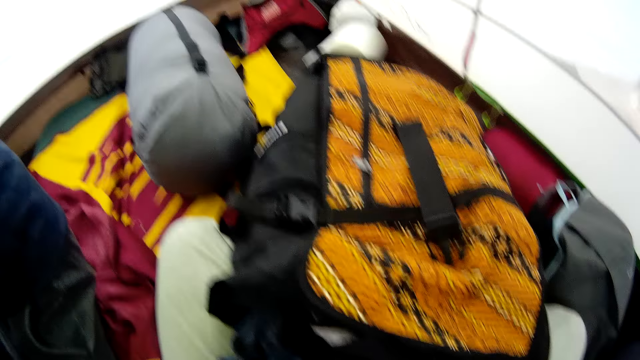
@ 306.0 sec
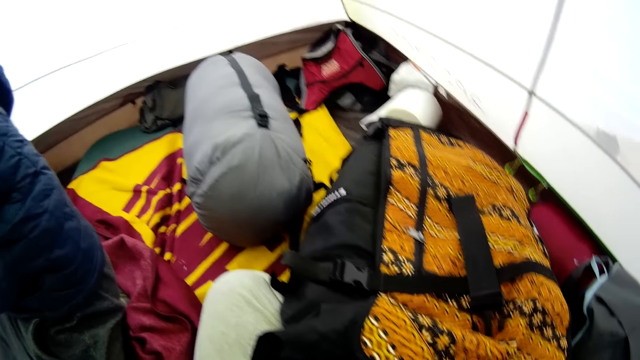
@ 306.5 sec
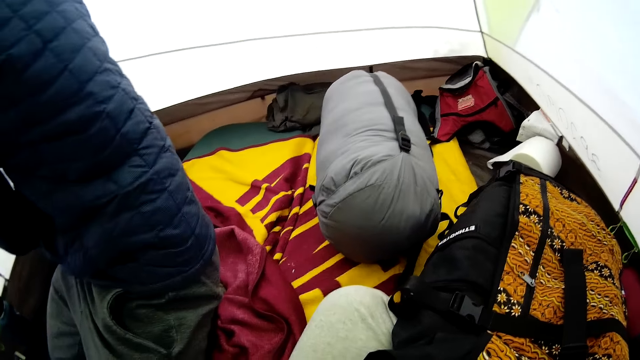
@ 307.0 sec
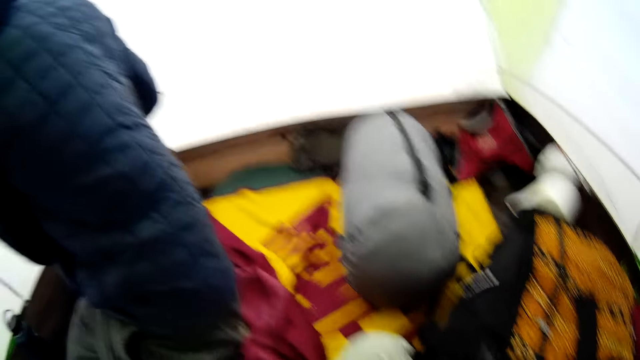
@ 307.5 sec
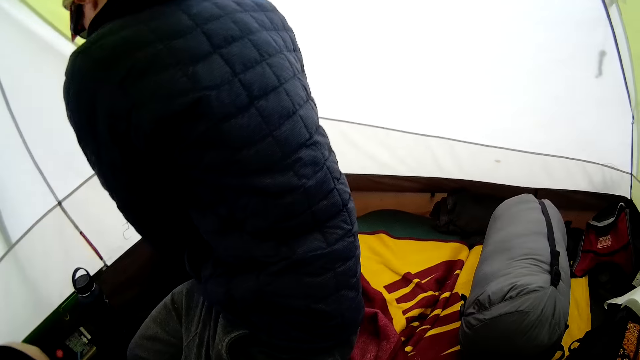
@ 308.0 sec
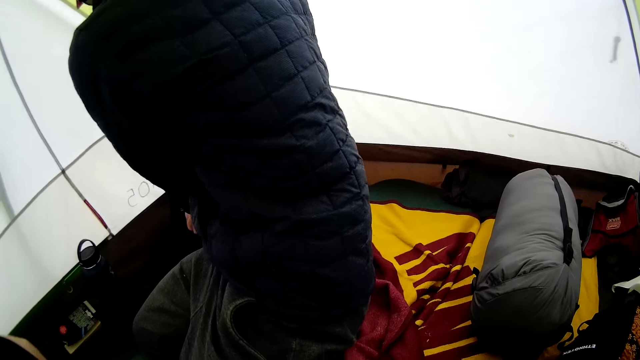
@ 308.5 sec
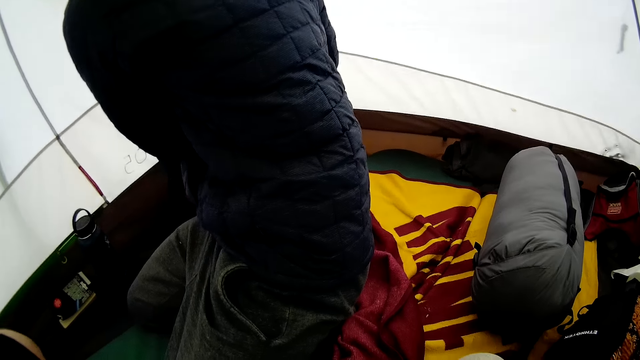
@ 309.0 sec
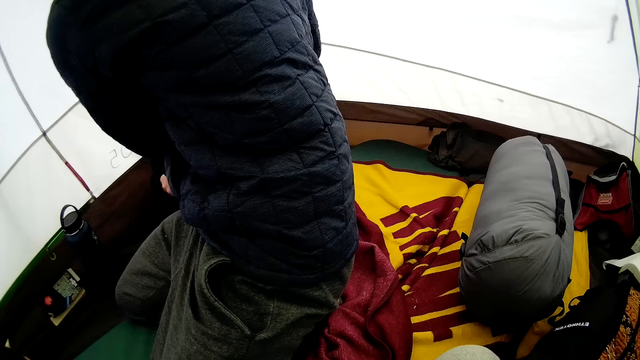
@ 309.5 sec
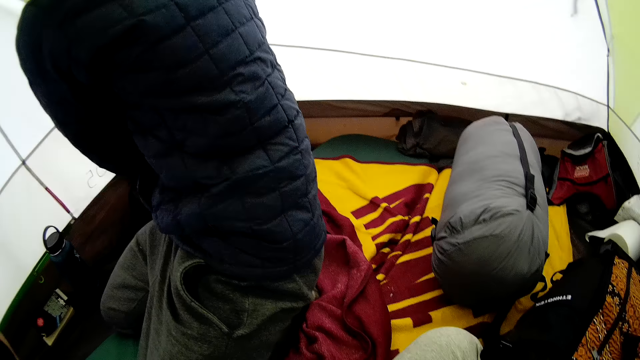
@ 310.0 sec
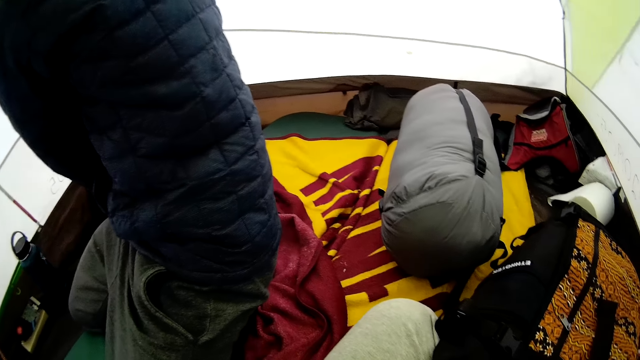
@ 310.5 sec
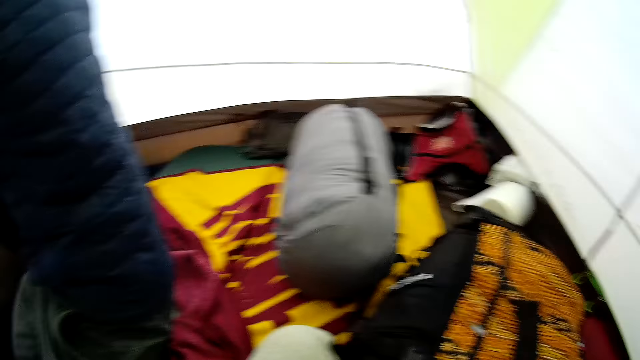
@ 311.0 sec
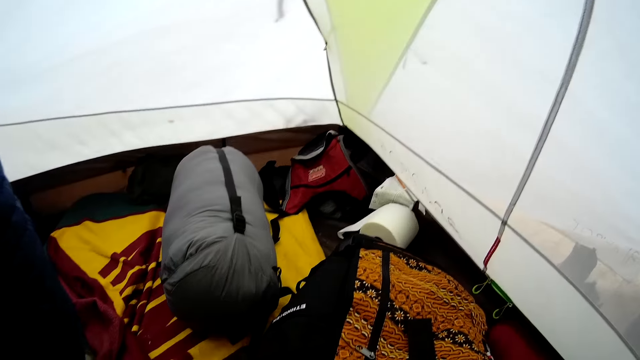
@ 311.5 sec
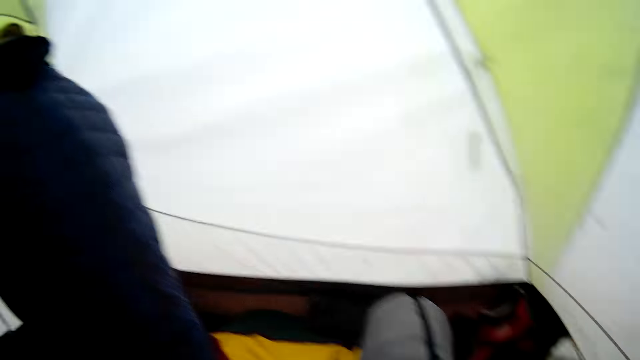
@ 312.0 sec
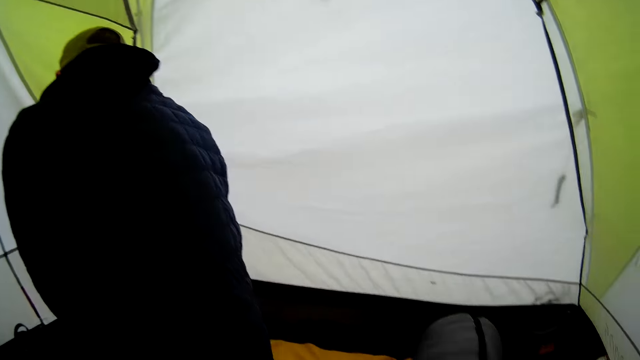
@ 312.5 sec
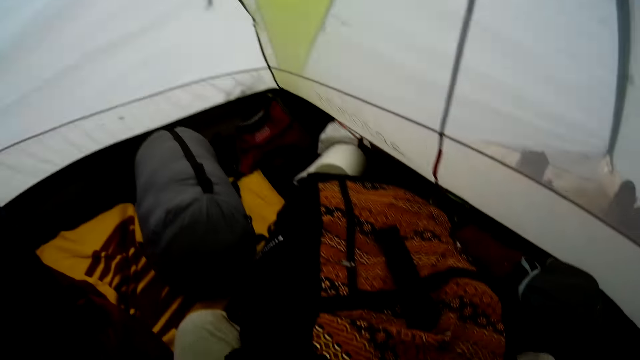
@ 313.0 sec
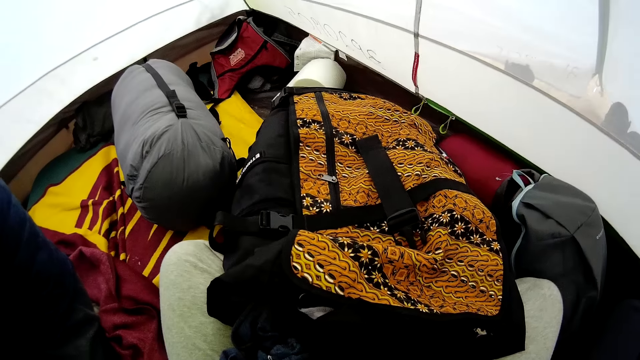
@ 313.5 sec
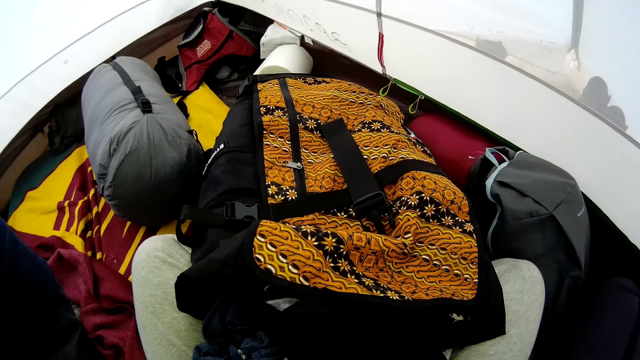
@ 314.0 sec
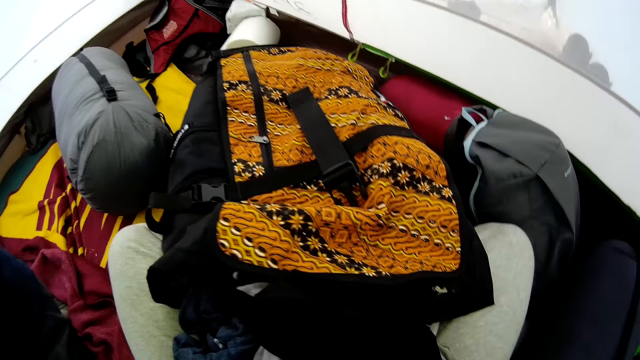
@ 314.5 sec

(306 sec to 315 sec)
The camera wearer looks around repeatedly.

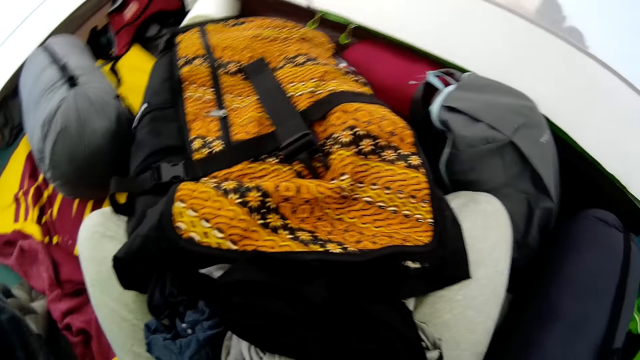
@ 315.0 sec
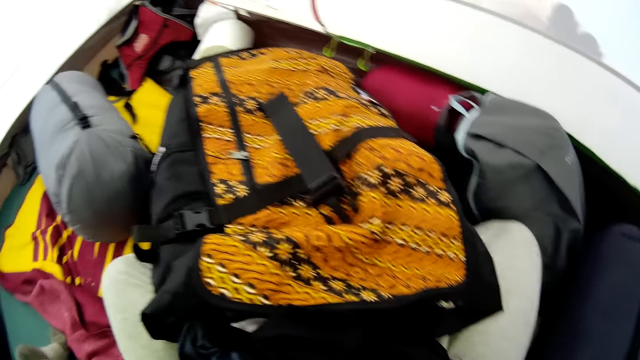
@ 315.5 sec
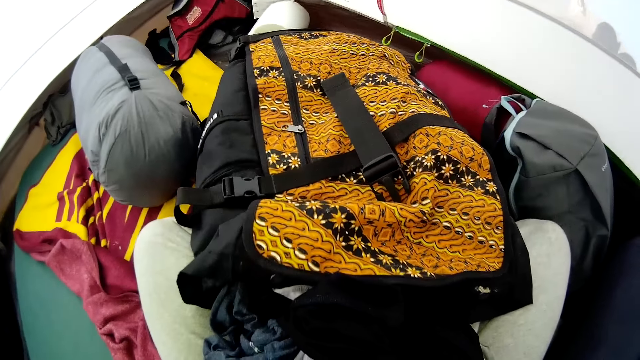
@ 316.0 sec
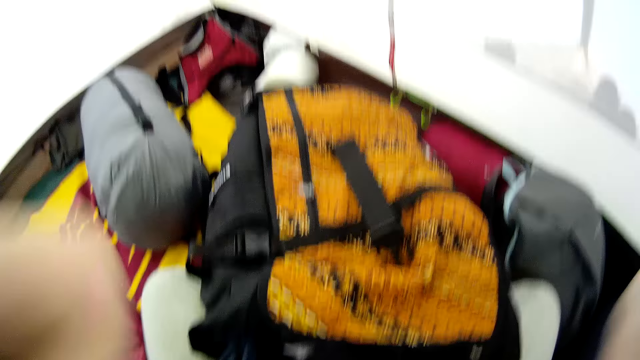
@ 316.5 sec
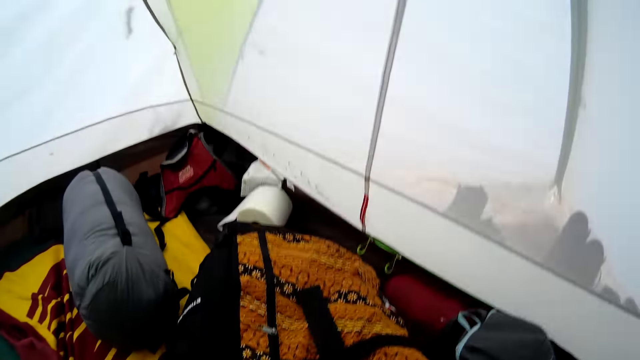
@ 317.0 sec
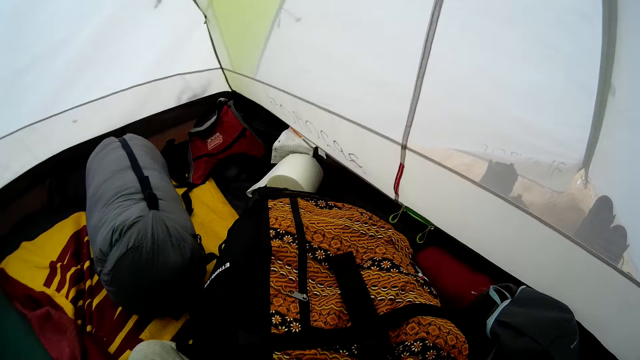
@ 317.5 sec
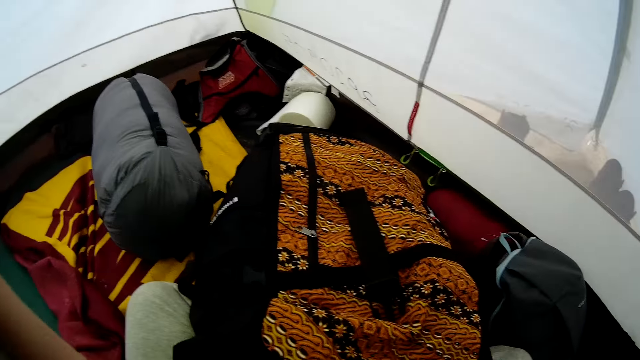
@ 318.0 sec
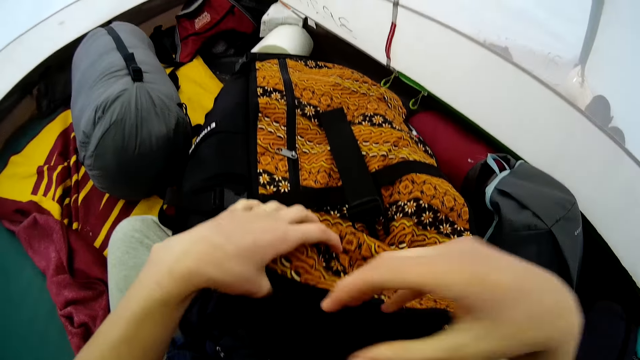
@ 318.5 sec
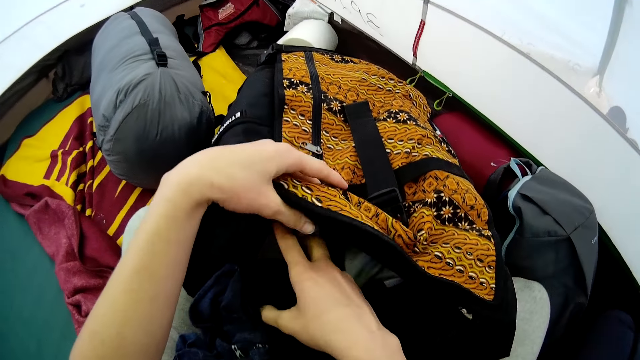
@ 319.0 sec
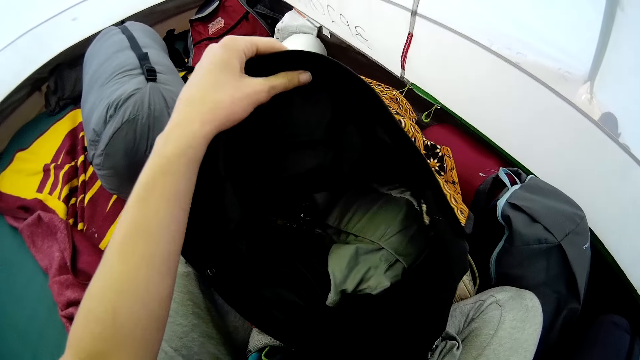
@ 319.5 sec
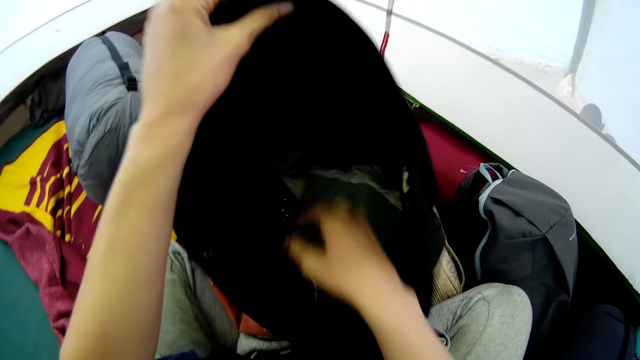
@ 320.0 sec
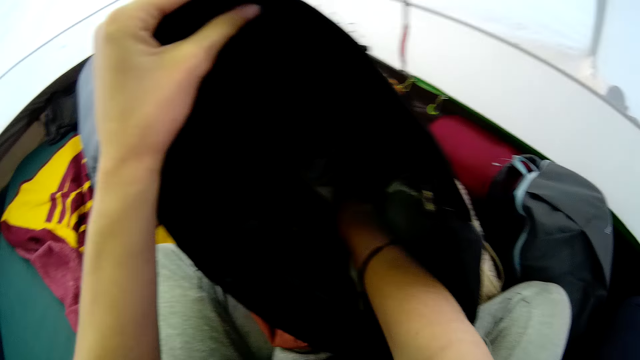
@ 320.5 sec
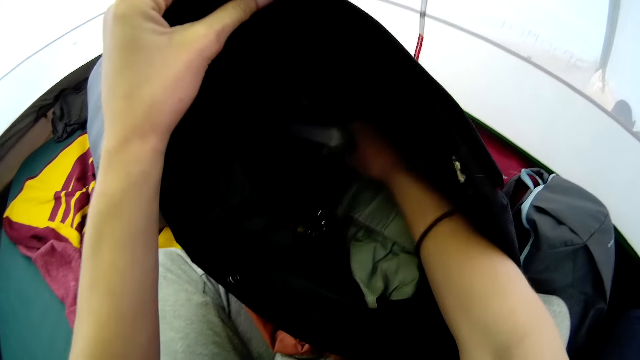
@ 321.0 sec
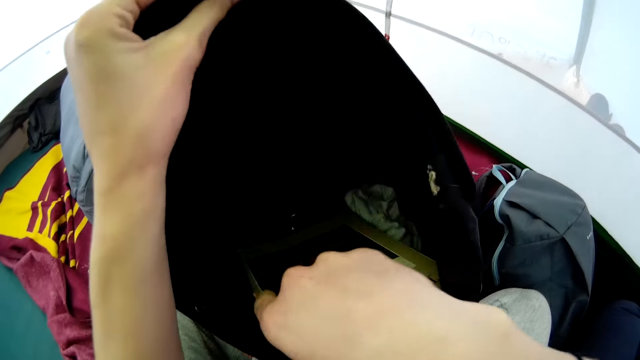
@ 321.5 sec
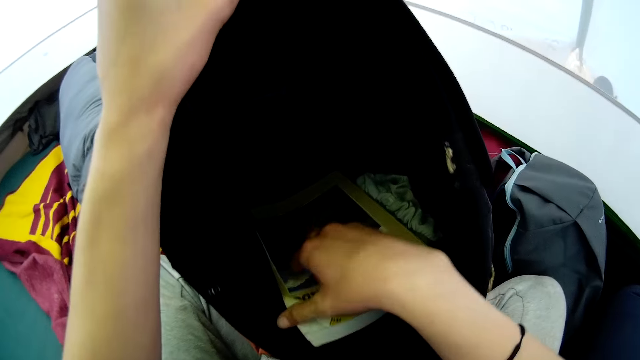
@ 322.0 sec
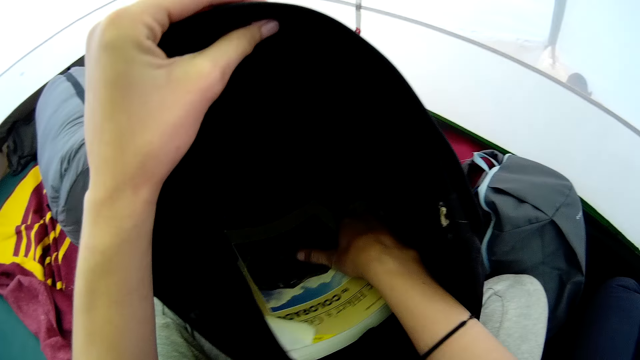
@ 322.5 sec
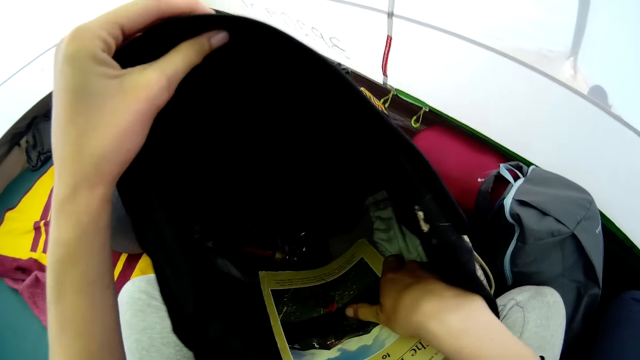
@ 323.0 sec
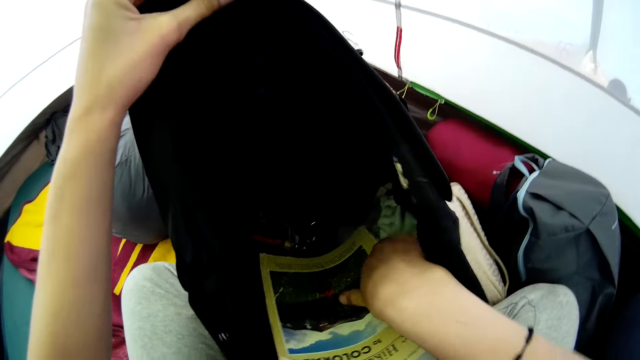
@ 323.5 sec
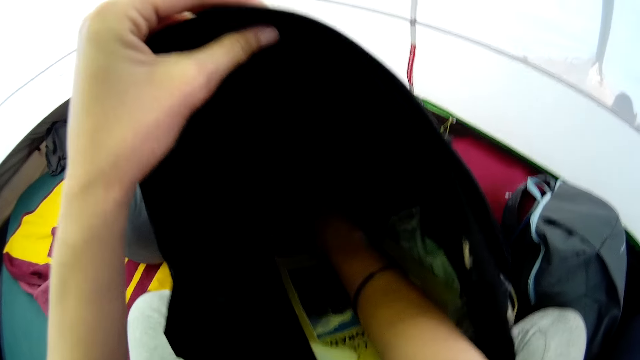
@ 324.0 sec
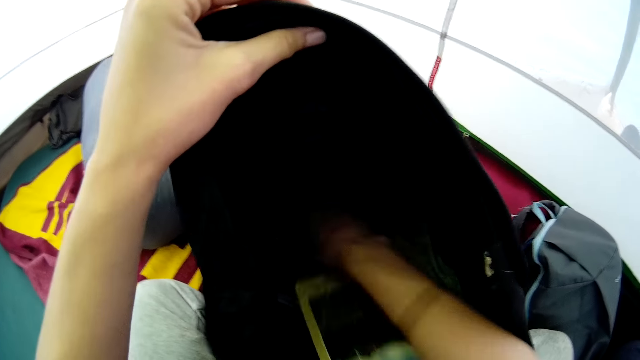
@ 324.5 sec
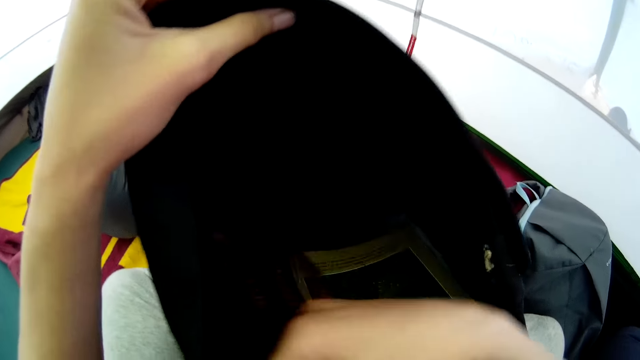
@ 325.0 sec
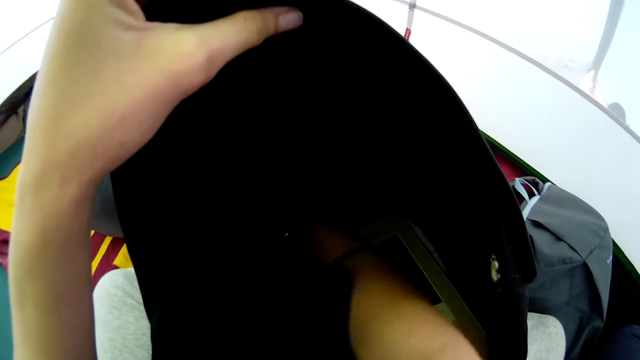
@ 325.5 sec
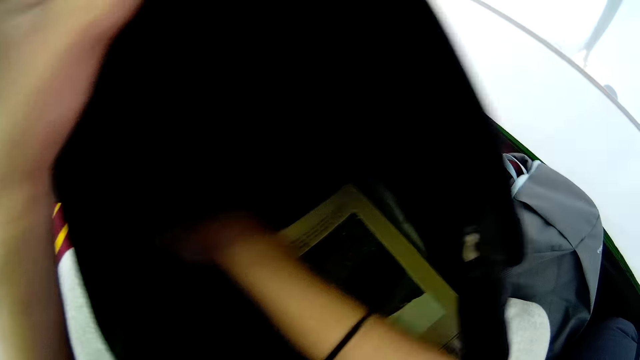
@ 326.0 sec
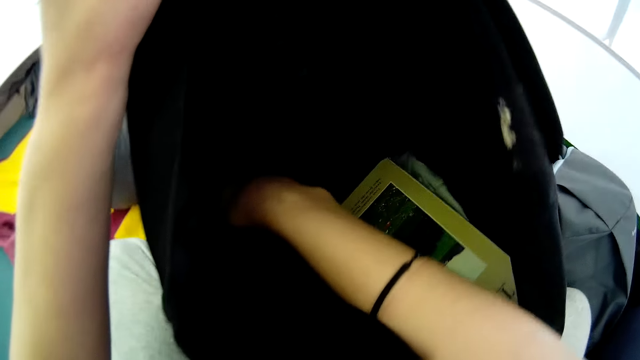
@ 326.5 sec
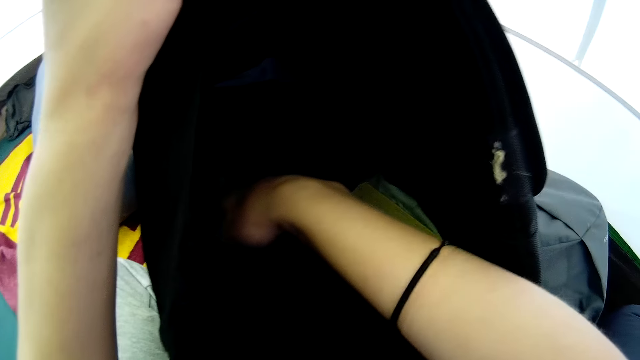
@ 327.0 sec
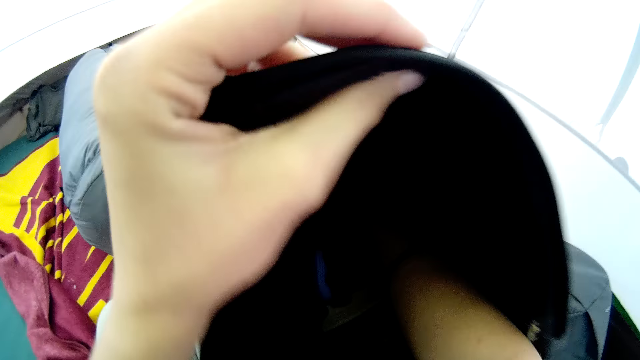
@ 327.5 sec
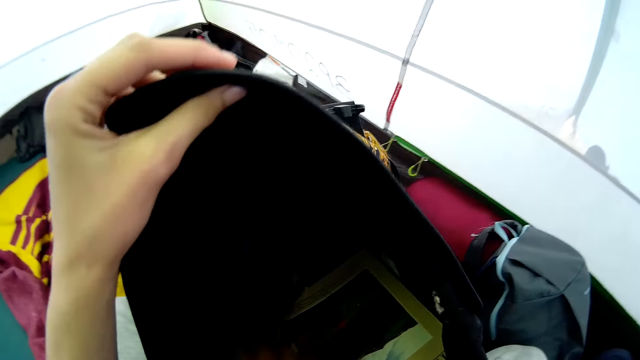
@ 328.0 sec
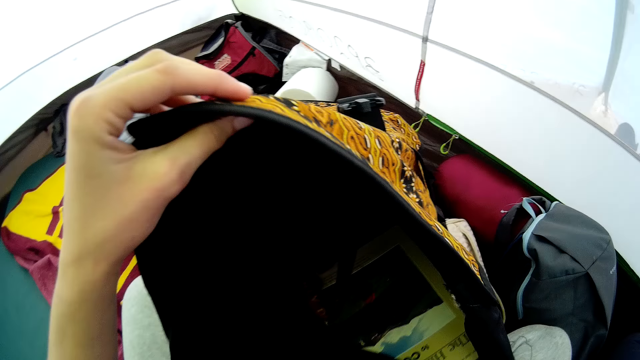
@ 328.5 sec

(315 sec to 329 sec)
The camera wearer looks around. They hold the camera, open a bag, and move a book in the bag. They take a cloth from the bag. They touch the book. They hold the bag. They move the cloth in the bag.
